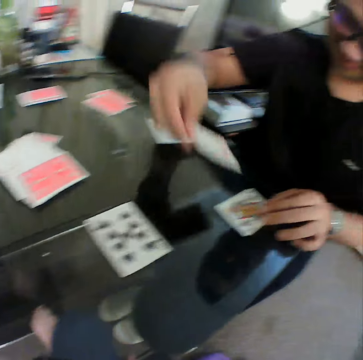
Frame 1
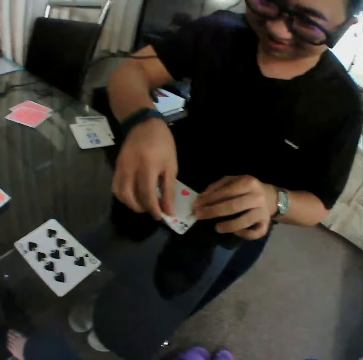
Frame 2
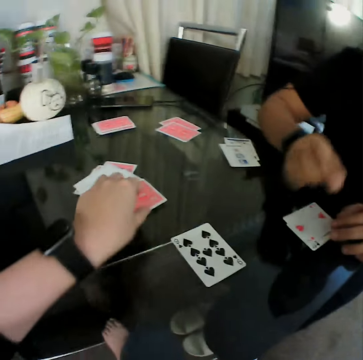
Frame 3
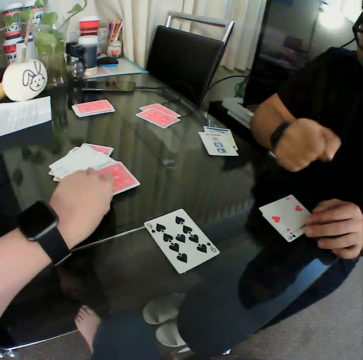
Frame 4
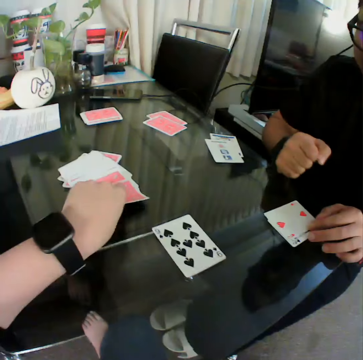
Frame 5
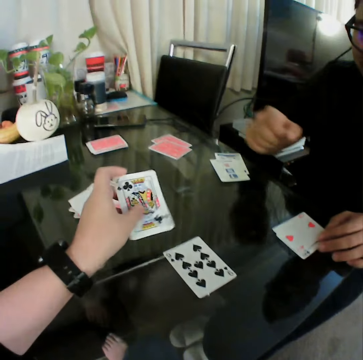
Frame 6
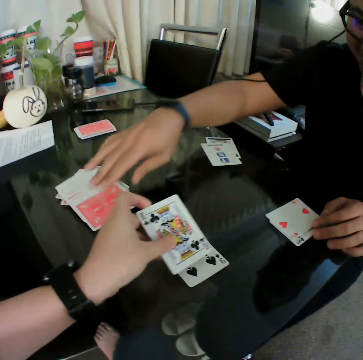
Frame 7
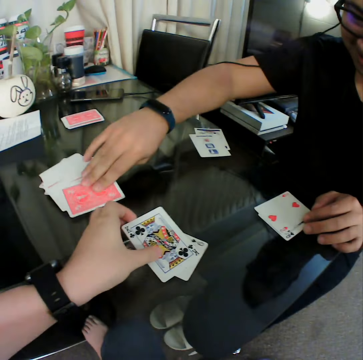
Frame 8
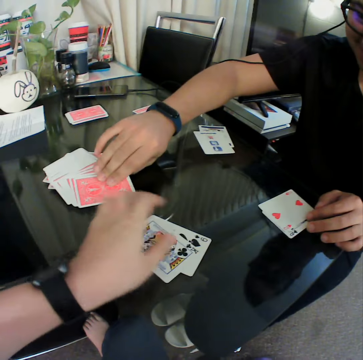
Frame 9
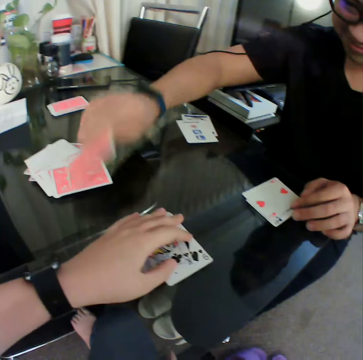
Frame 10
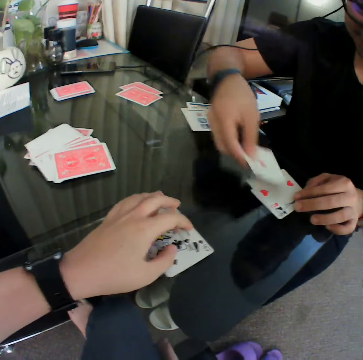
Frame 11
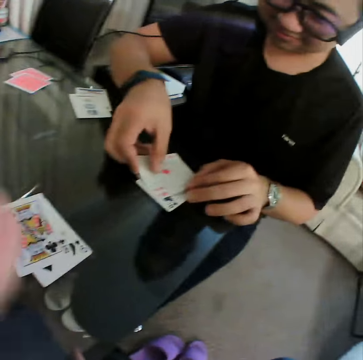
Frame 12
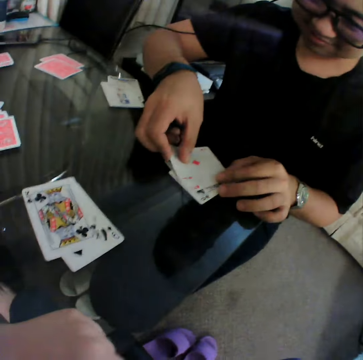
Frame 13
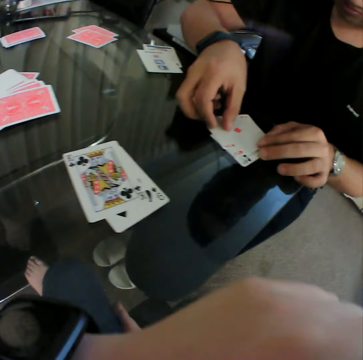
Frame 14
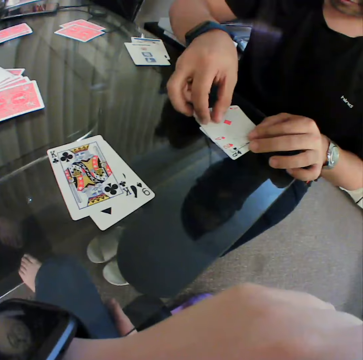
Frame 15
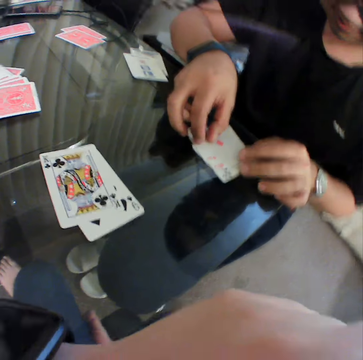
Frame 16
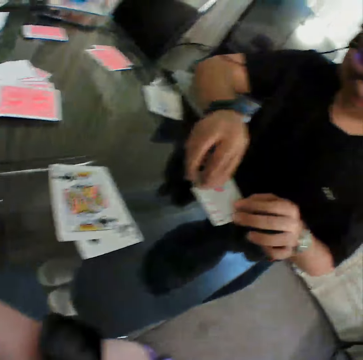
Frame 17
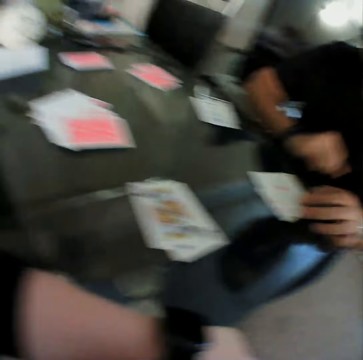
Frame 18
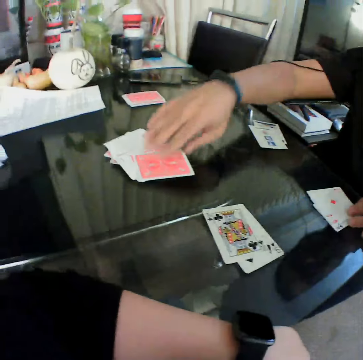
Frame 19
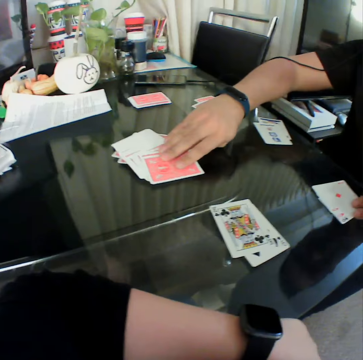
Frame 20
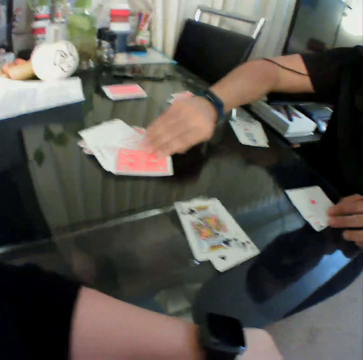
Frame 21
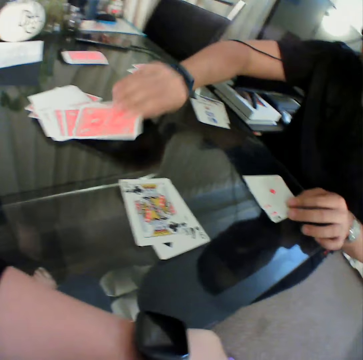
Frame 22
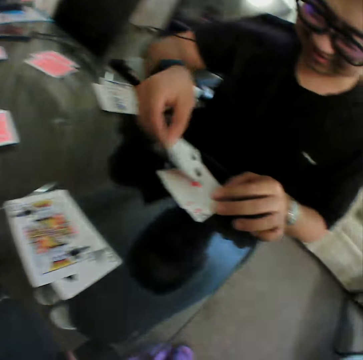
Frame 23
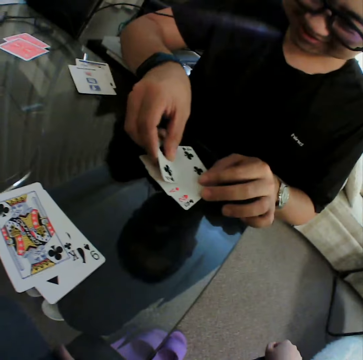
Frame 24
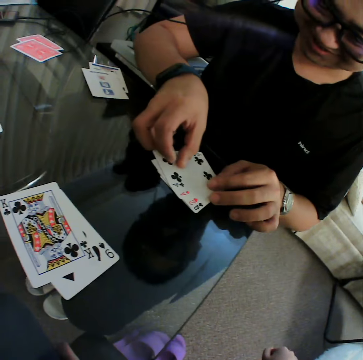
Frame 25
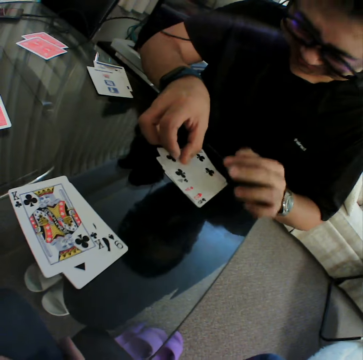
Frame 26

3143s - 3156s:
A man places the card in his right hand on the table. The camera wearer picks a card from a deck of cards from the table with his left hand. He checks the card. He places the card in his left hand on the table. The man picks a card from the deck of cards from the table with his right hand. The camera wearer holds the cards. The man places the card in his right hand on the table. The man holds the card with both hands. The man picks a card from the deck of cards from the table with his right hand. The man places the card in his right hand on the table.

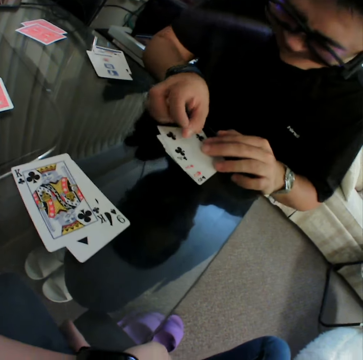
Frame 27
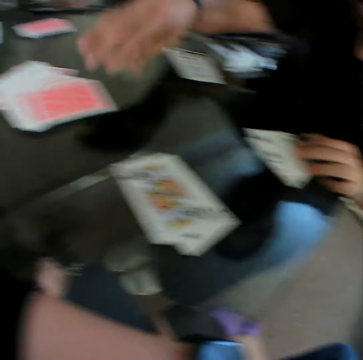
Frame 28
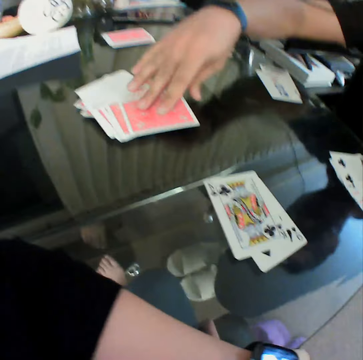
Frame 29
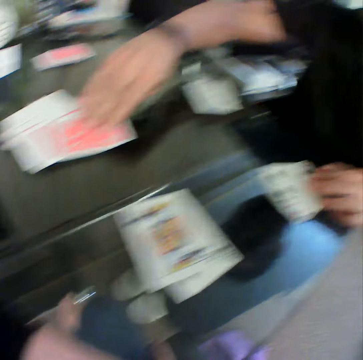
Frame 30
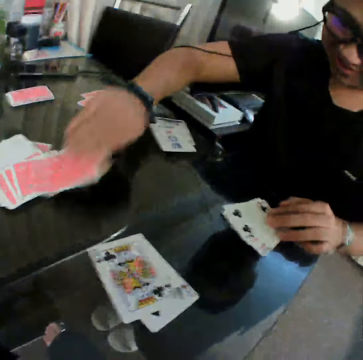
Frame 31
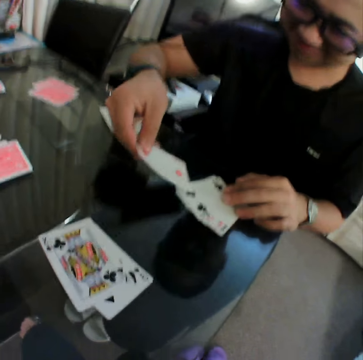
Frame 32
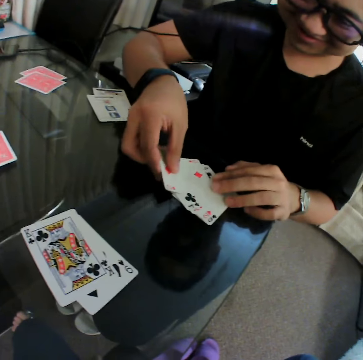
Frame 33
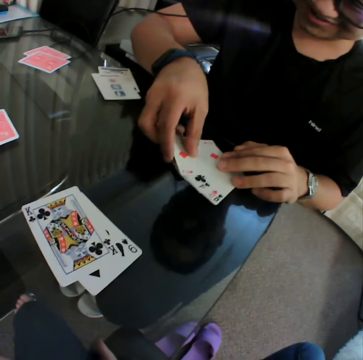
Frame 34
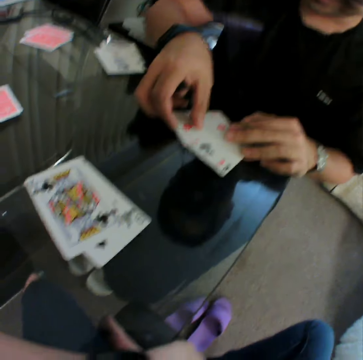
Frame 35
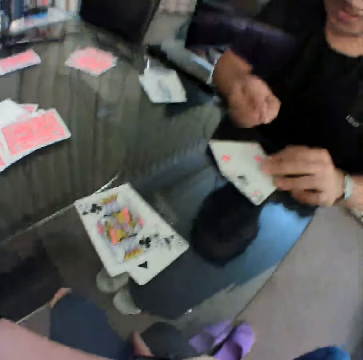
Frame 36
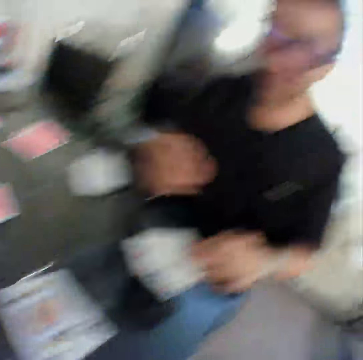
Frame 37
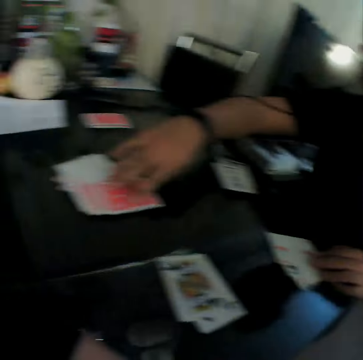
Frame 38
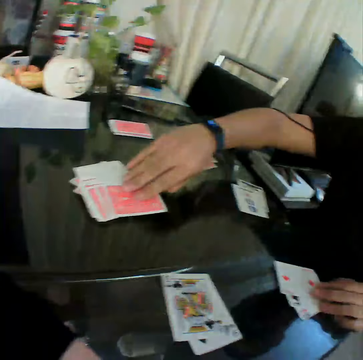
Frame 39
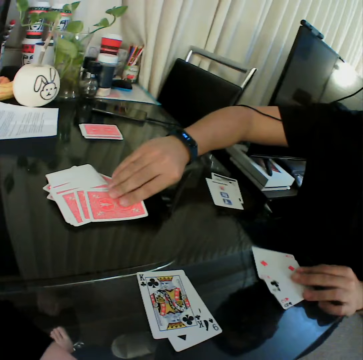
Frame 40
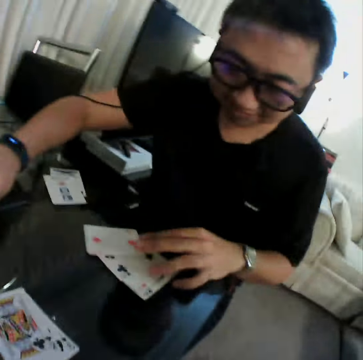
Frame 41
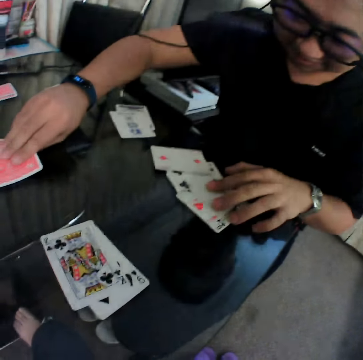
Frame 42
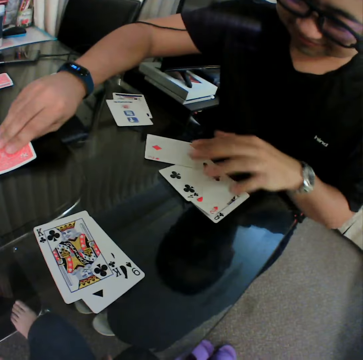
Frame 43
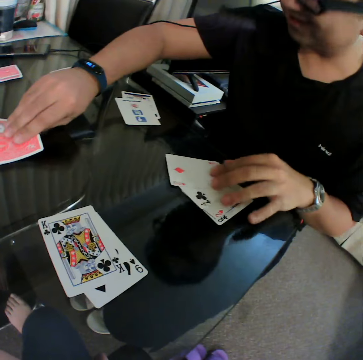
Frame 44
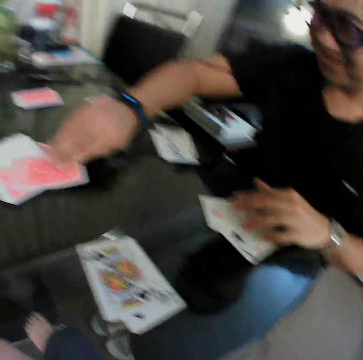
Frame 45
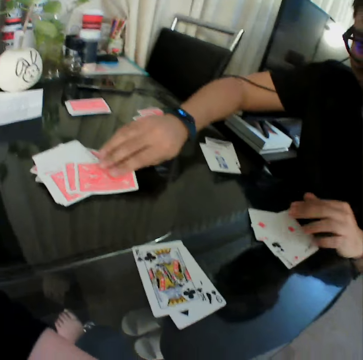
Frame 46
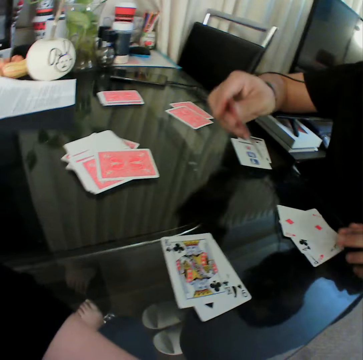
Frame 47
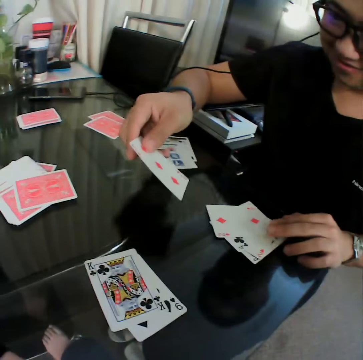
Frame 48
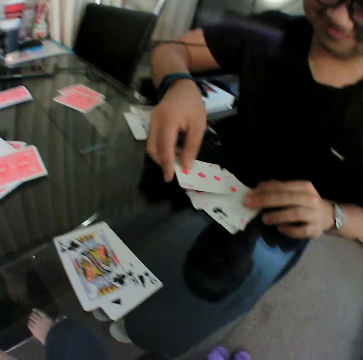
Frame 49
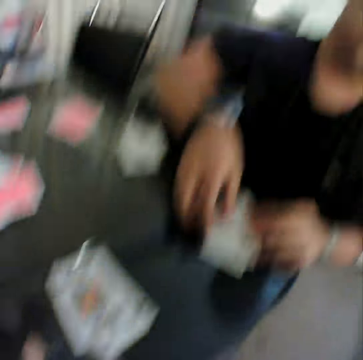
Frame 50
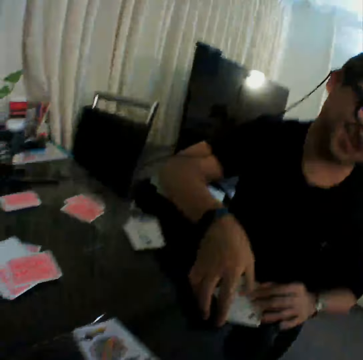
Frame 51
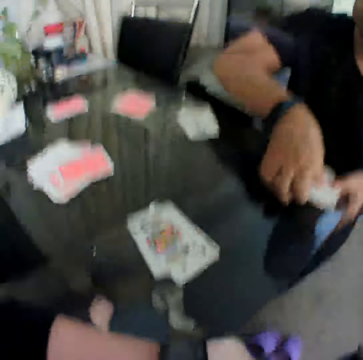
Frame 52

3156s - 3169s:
A man holds the card with both hands. He picks a card from the deck of cards from the table with his right hand and places the card in his right hand on the table. He picks up a card. He spreads the cards on the table with his left hand. He picks a card from the deck of cards from the table with his right hand and places the card in his right hand on the table. He holds the card with both hands.

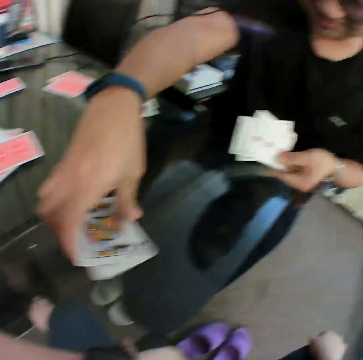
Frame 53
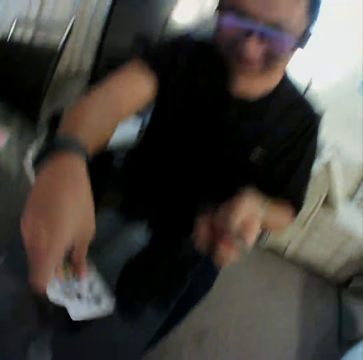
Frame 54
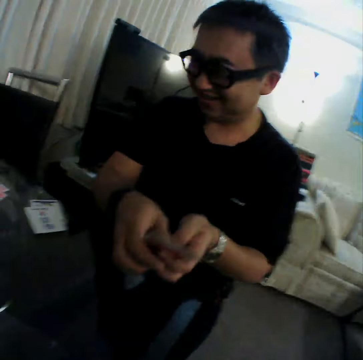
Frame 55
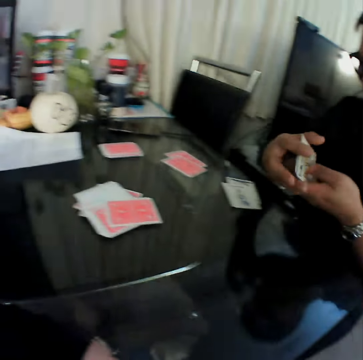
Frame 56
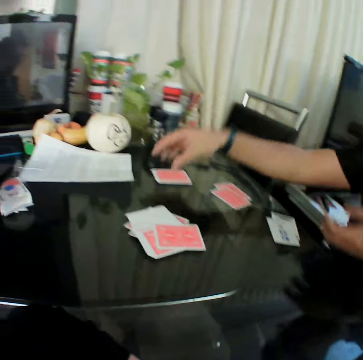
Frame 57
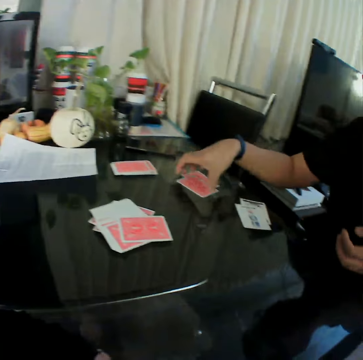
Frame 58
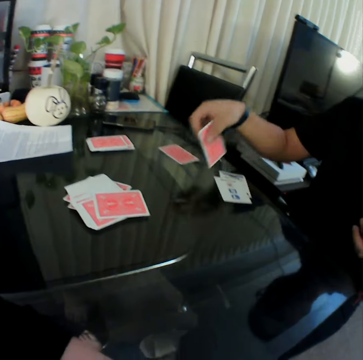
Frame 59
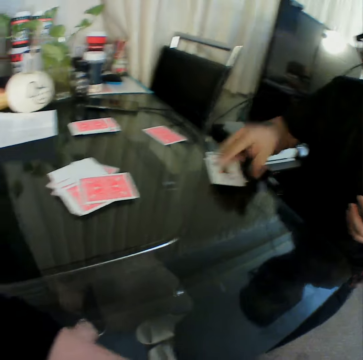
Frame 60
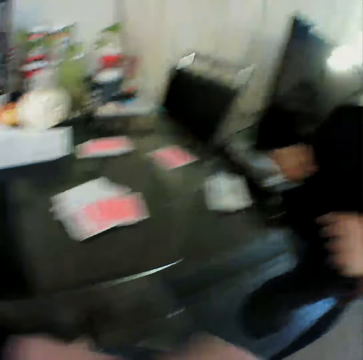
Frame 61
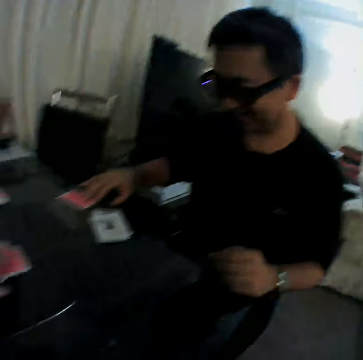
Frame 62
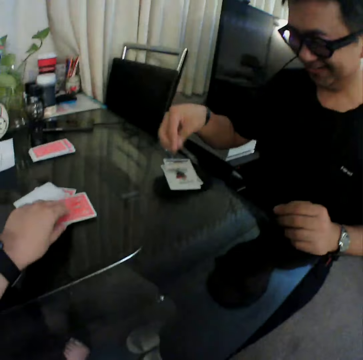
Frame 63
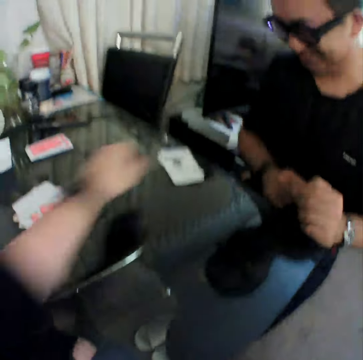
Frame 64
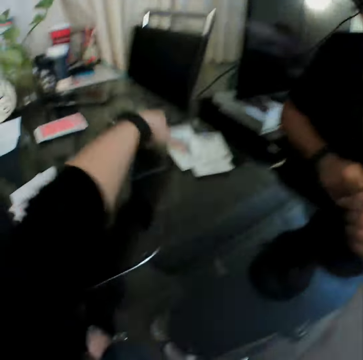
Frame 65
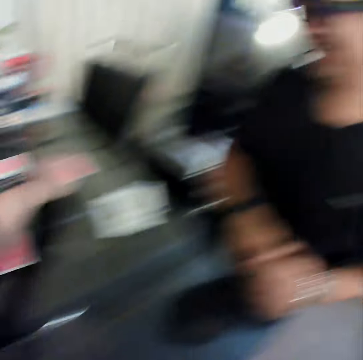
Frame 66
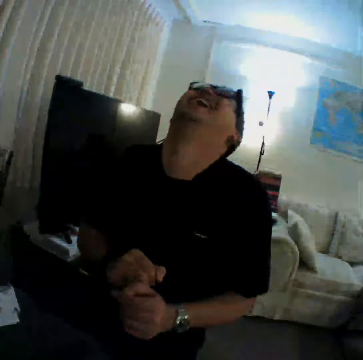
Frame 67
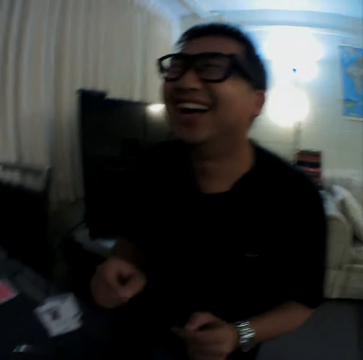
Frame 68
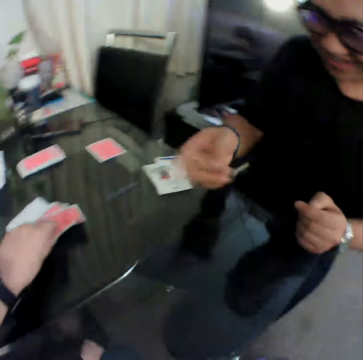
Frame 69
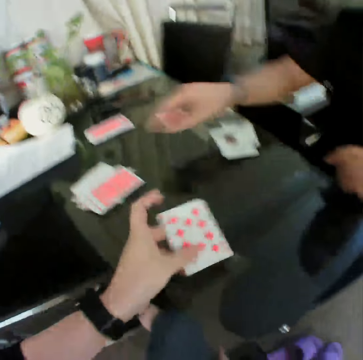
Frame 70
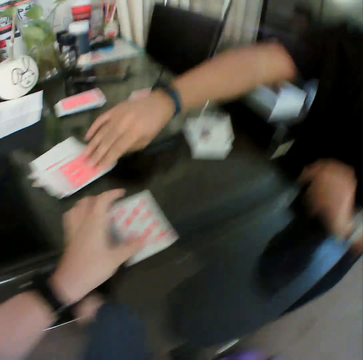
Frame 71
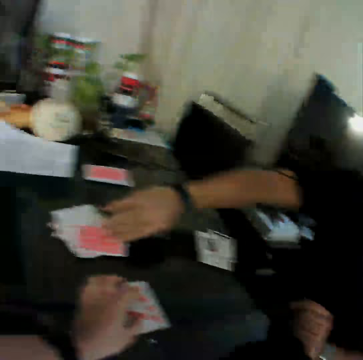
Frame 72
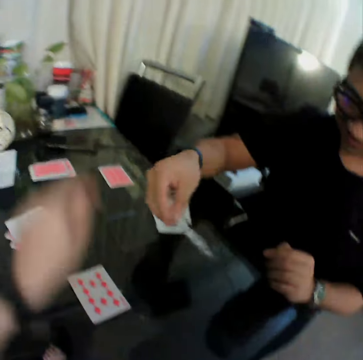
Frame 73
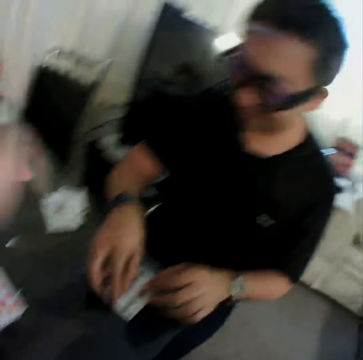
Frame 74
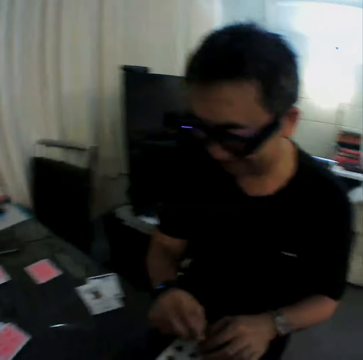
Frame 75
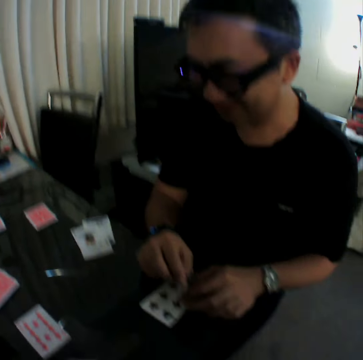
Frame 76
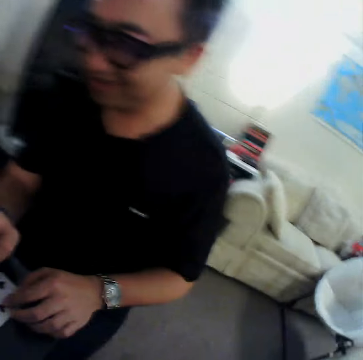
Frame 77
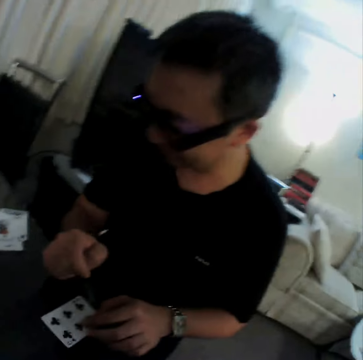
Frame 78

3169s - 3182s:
A man gathers the cards on the table with his hands. He holds the card with both hands. He places the card in his right hand on the table. He picks a card from the table with his right hand and places the card in his right hand on the table. He picks a card from the table with his right hand and places the card in his right hand on the table. The camera wearer holds the cards. He picks a card from the table with his left hand and places the card in his left hand on the table. The man laughs. The camera wearer picks a card from a deck of cards from the table with his left hand and places the card in his left hand on the table. The man picks a card from the deck of cards from the table with his right hand and places the card in his right hand on the table. The camera wearer gestures his hand.
